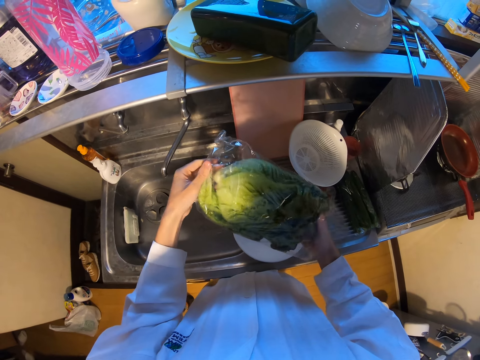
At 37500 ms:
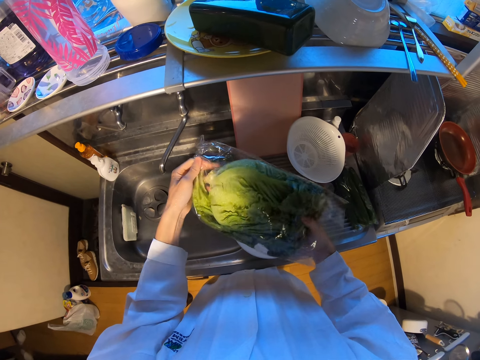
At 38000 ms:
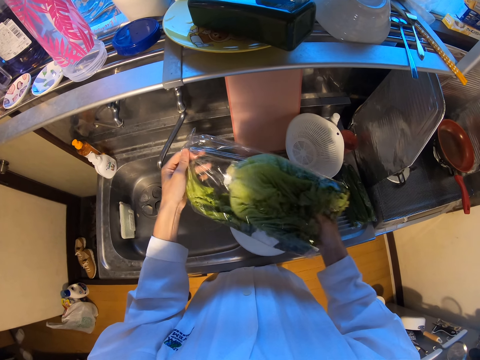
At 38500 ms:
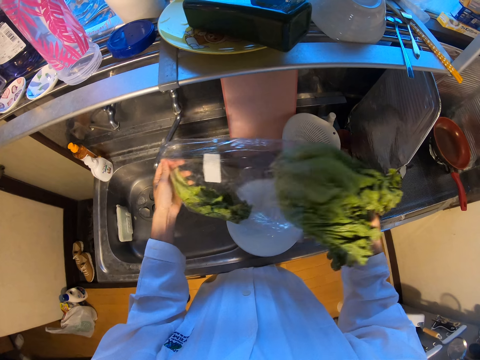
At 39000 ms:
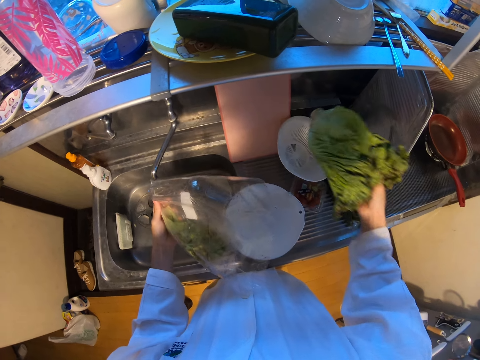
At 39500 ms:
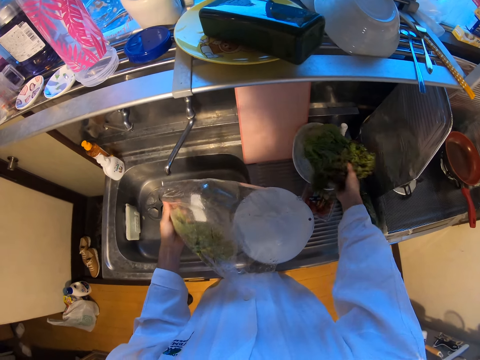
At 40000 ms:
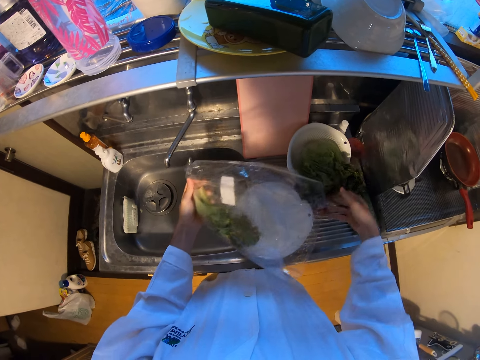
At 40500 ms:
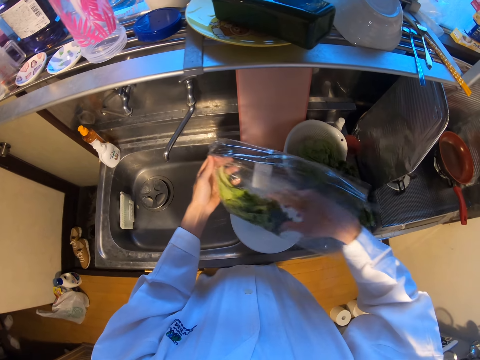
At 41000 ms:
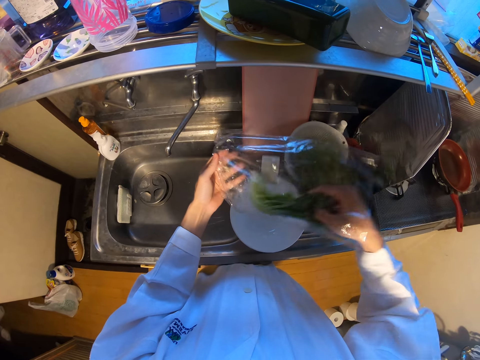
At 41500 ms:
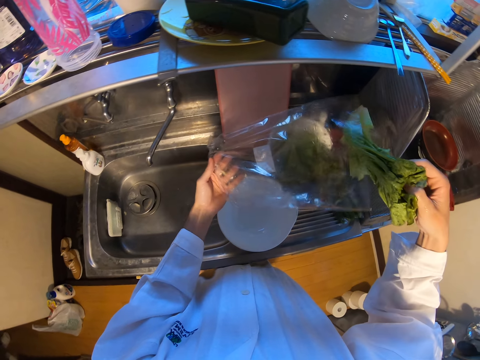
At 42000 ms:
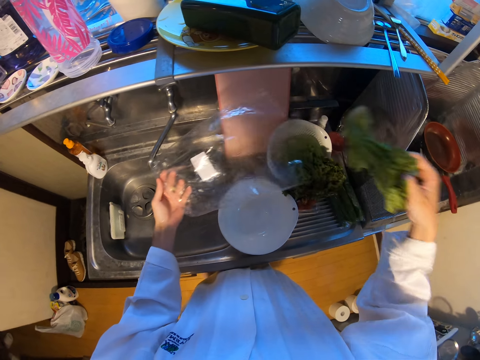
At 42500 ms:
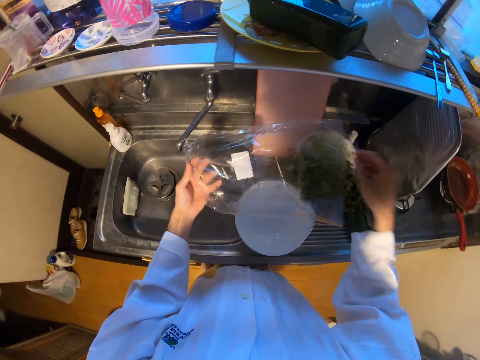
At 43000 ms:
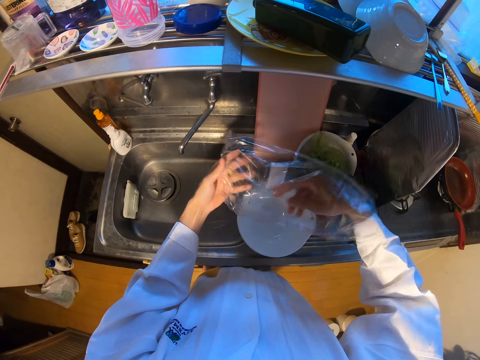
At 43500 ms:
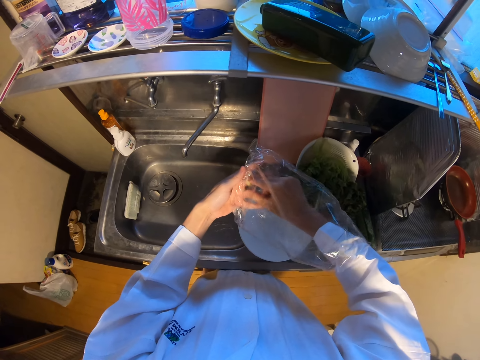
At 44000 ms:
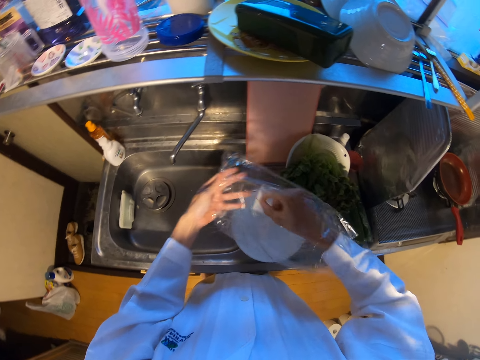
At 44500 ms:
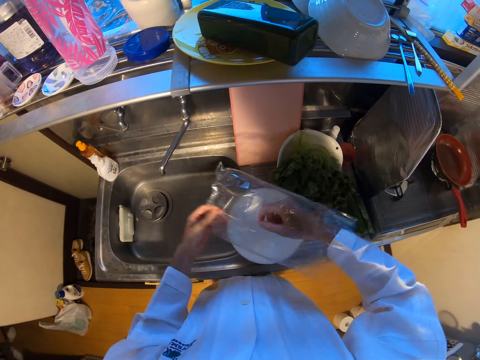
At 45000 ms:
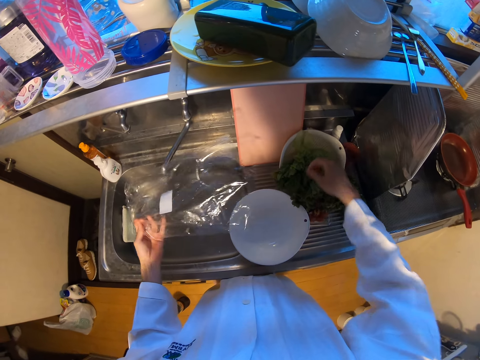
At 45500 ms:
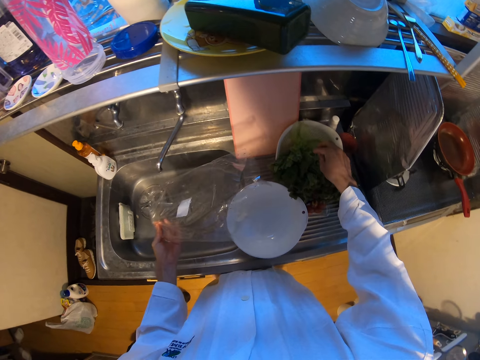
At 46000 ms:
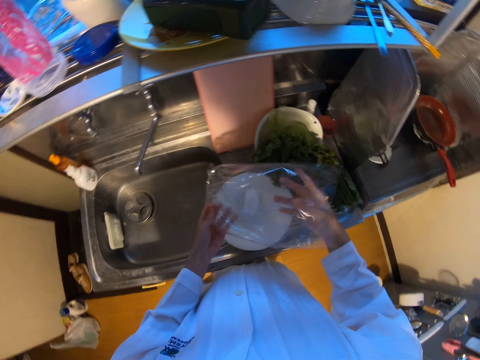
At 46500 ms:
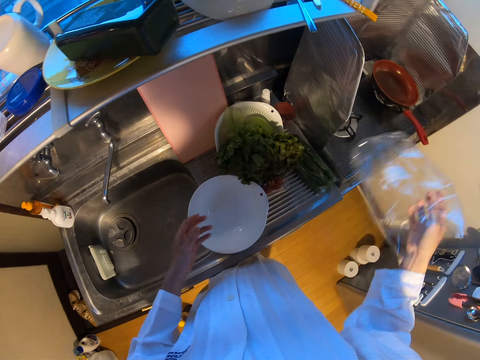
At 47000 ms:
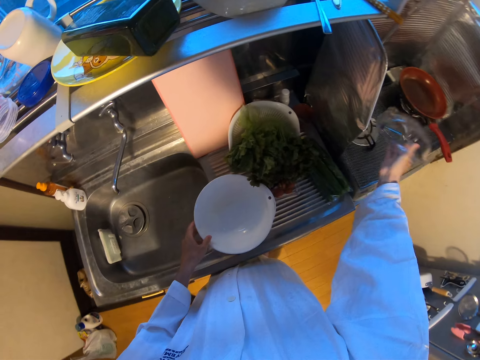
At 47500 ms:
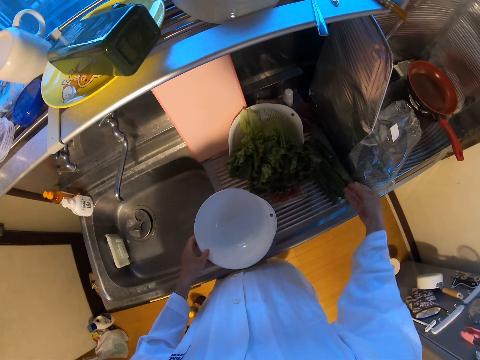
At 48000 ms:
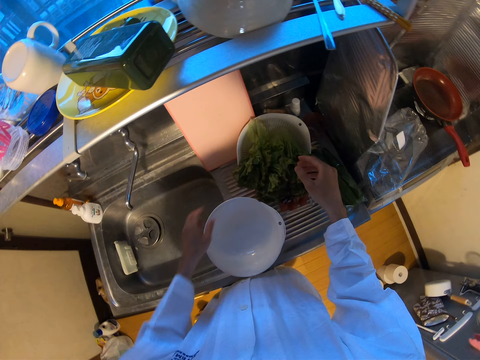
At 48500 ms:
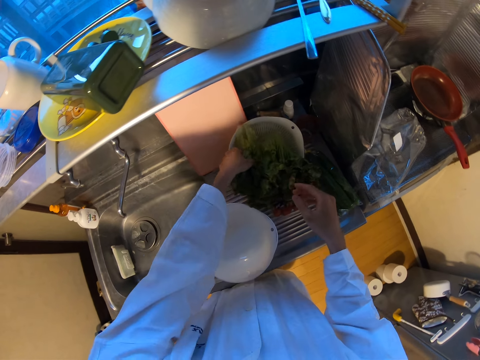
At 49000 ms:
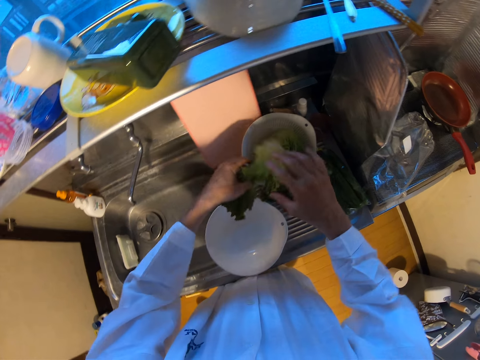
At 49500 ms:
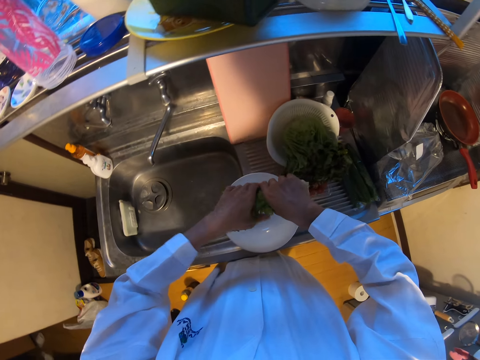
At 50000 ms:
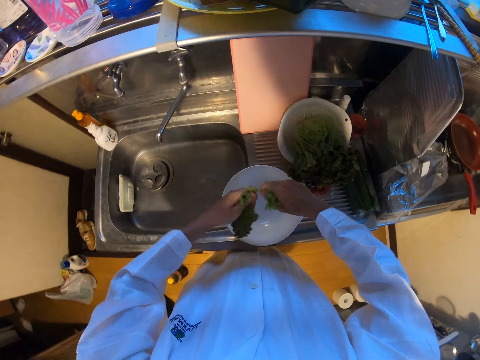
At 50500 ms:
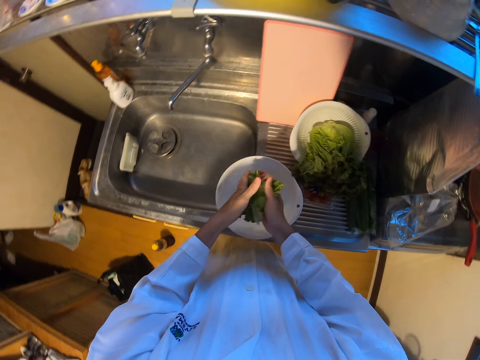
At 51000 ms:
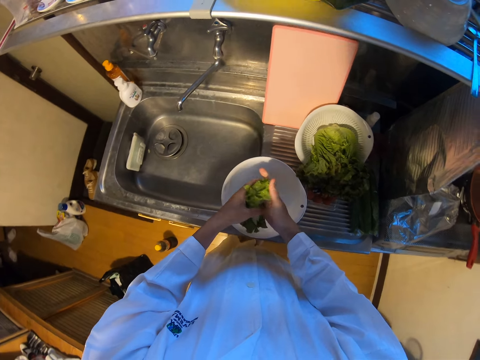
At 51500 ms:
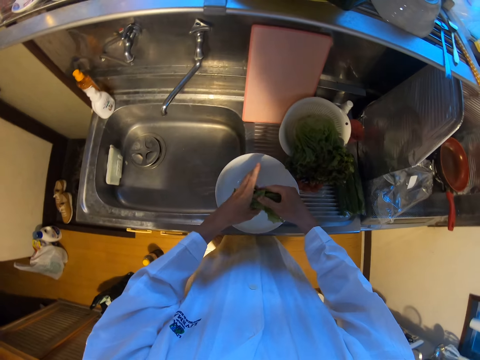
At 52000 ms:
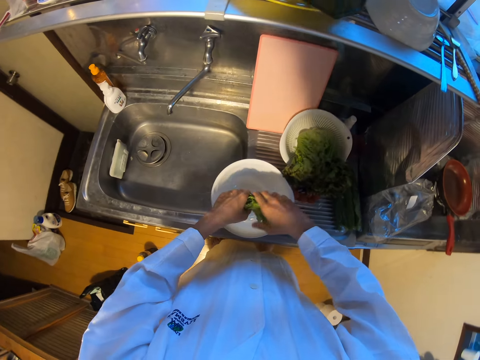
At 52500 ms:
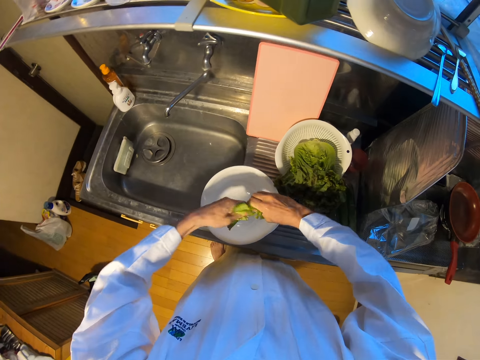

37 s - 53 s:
The camera wearer removes a lettuce from the nylon or polythene bag. He drops the lettuce in the sieve or plate on the sink. He removes the lettuce from the nylon. He drops the lettuce in the sieve on the sink. He removes a vegetable from the polythene bag. He puts the vegetable on the plate. He drops the nylon on the gas cooker. He picks up the lettuce with his left hand. He cuts the lettuce with his hands.

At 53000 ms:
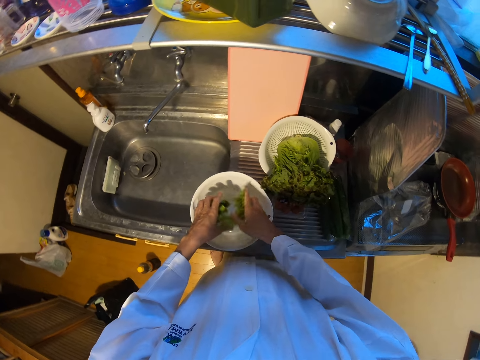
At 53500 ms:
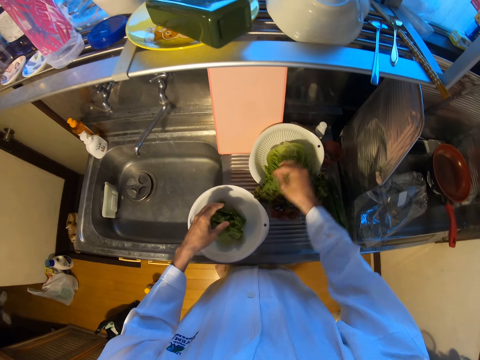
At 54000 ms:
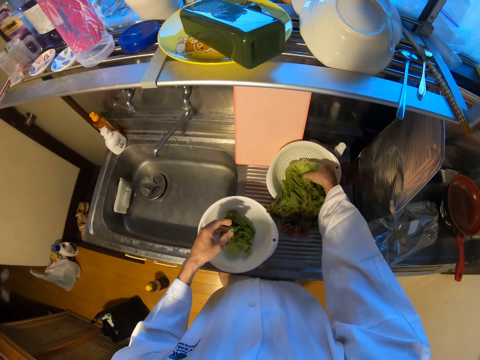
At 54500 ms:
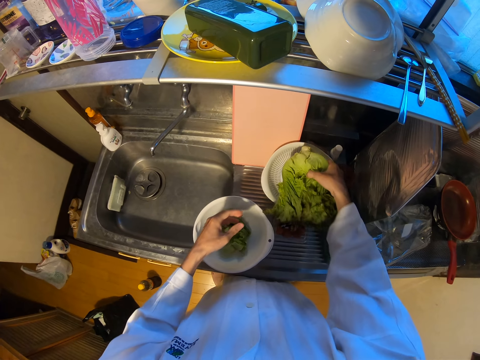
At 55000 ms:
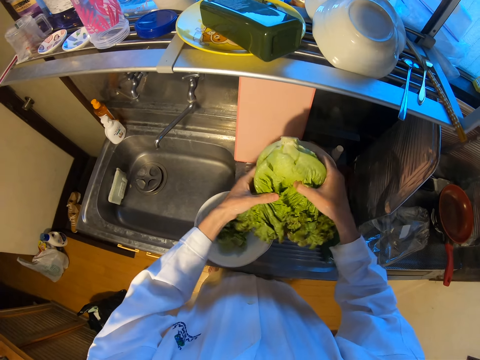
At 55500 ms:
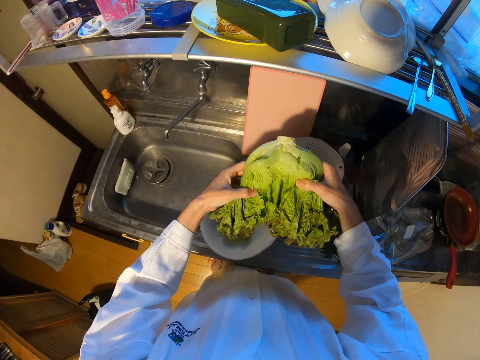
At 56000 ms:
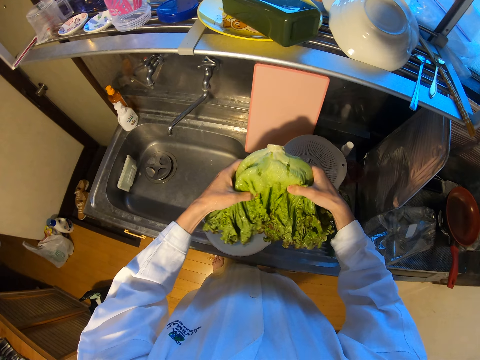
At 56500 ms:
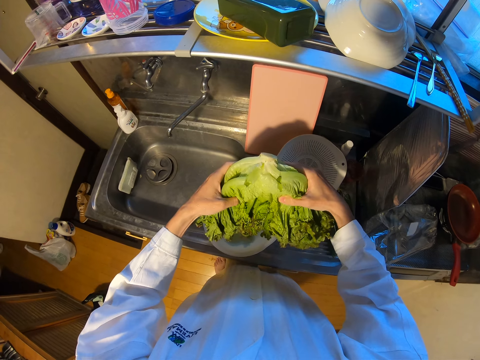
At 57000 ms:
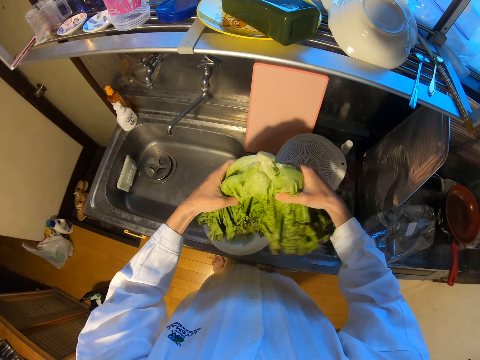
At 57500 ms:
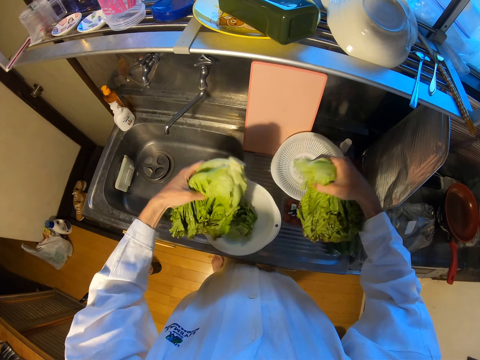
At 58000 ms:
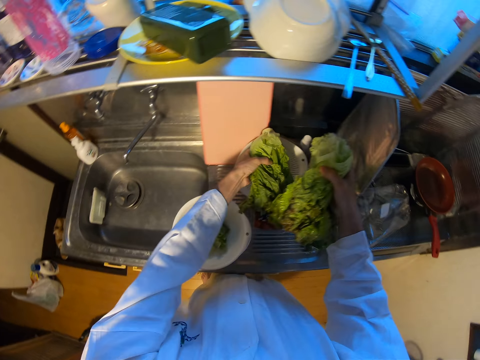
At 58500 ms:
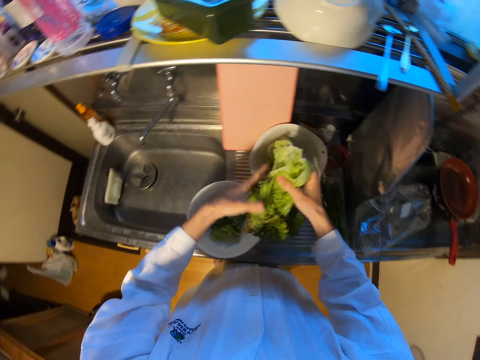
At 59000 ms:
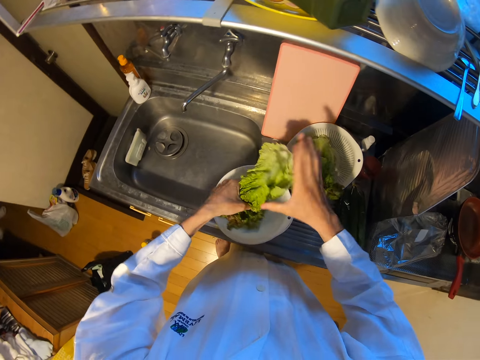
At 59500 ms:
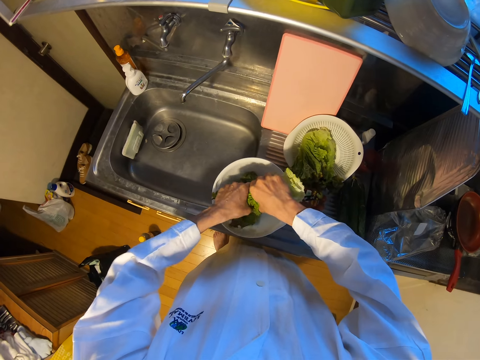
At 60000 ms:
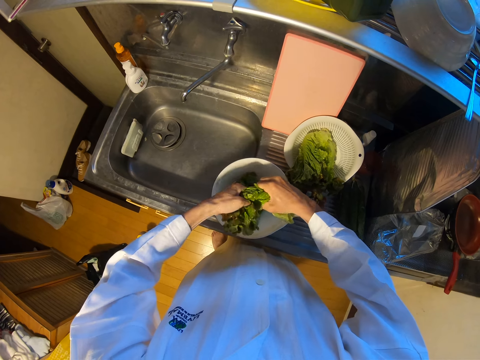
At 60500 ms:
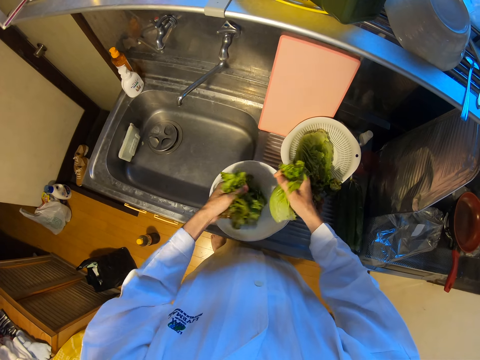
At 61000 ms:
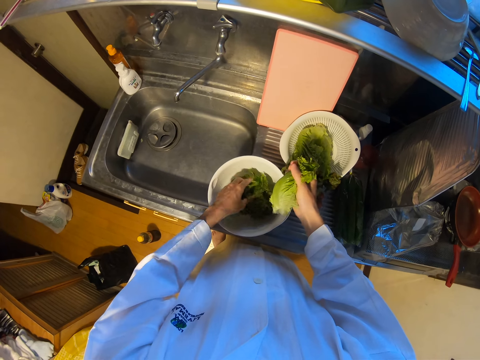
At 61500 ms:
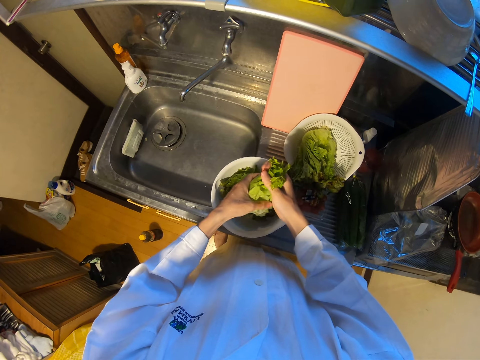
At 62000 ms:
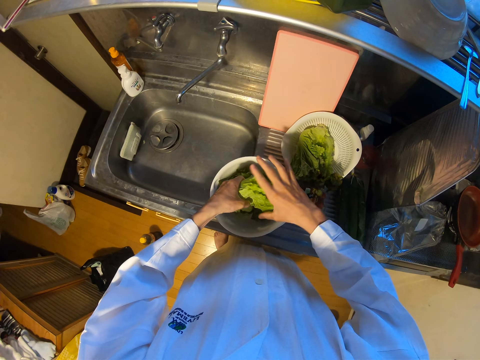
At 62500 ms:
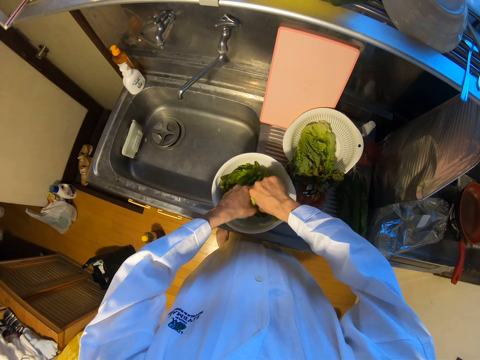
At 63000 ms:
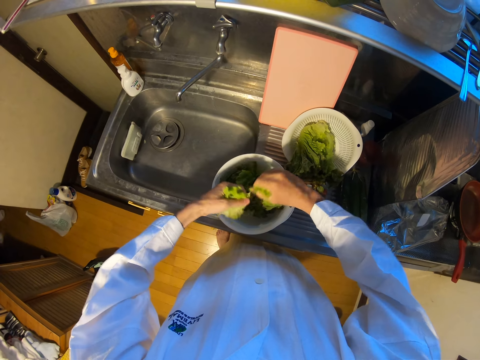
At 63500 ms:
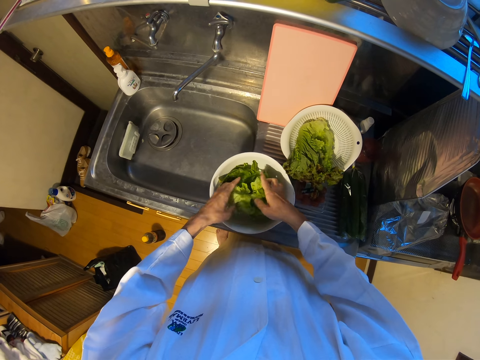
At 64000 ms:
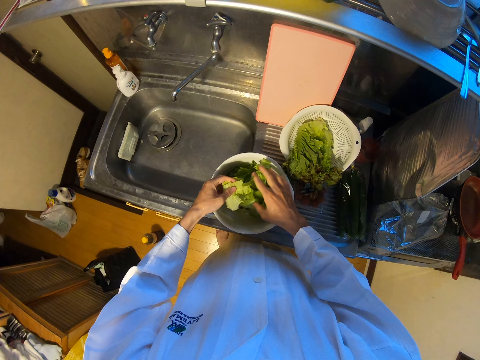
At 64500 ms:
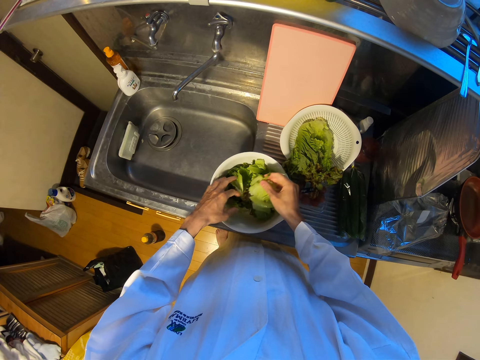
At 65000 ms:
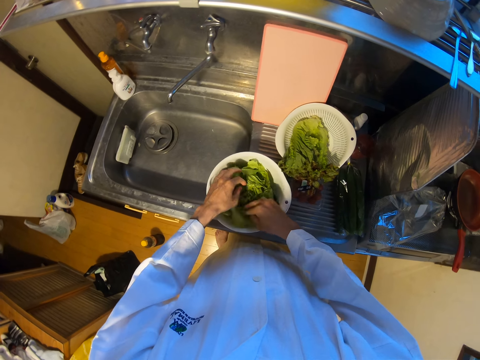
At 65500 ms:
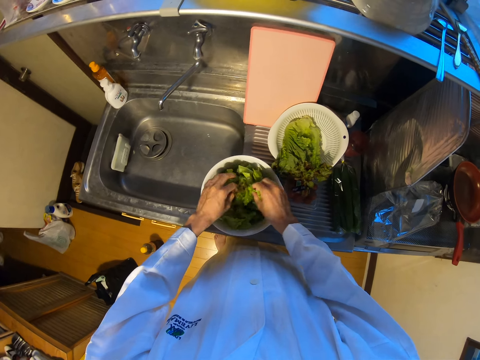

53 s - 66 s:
The camera wearer drops the lettuce into the container on the sink. He picks up the lettuce in the sieve on the sink. He cuts the lettuce with his hands. He drops the lettuce in the sieve on the sink. He cuts the lettuce with his hands. He drops the lettuce into the container on the sink. He cuts the lettuce with his hands. He drops the lettuce into the container on the sink.
